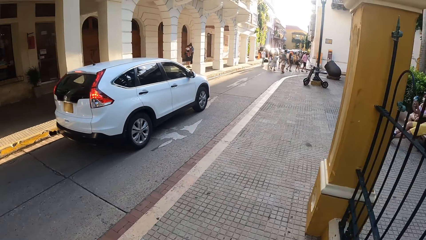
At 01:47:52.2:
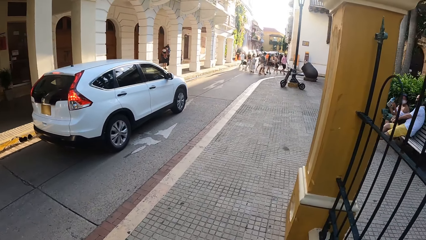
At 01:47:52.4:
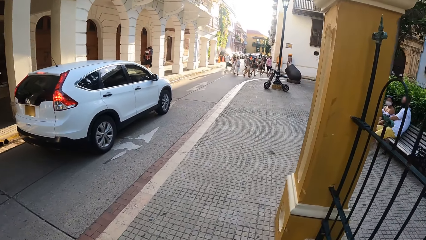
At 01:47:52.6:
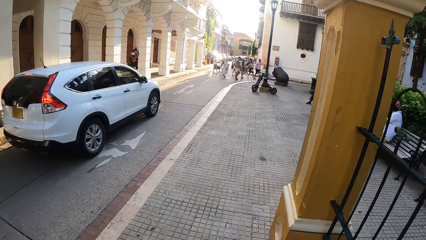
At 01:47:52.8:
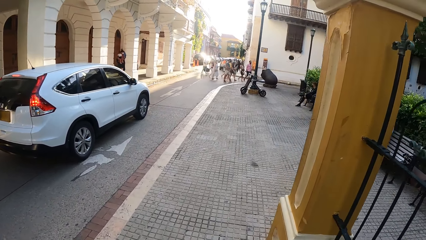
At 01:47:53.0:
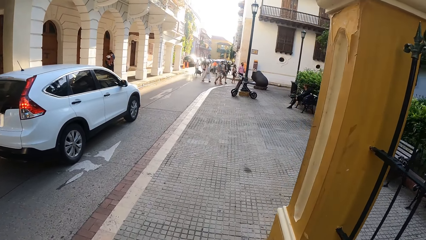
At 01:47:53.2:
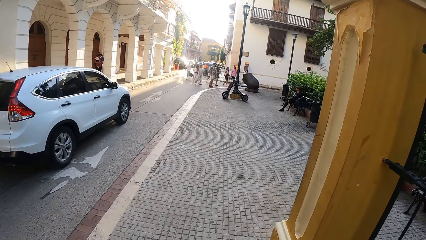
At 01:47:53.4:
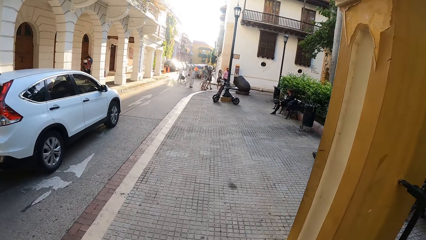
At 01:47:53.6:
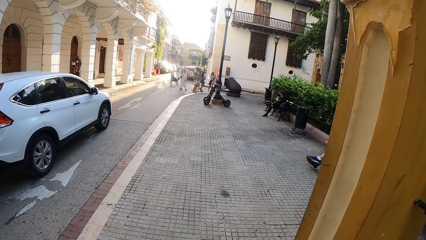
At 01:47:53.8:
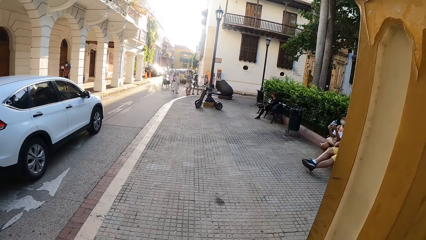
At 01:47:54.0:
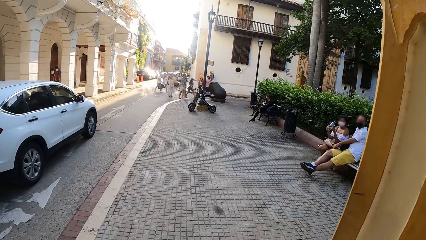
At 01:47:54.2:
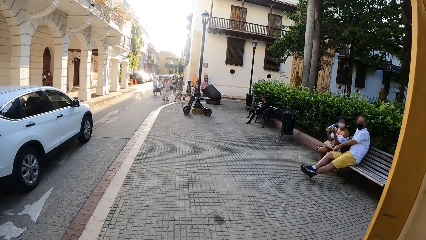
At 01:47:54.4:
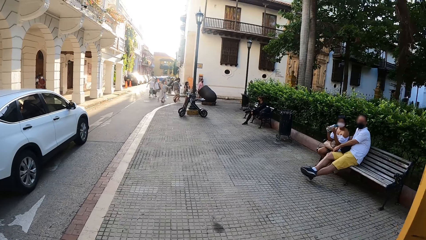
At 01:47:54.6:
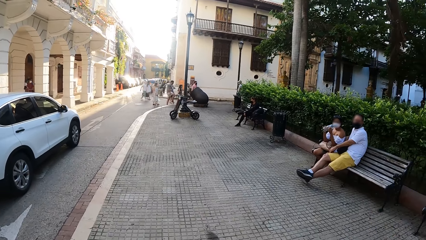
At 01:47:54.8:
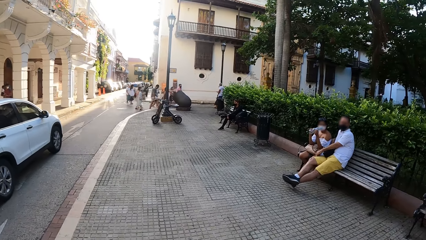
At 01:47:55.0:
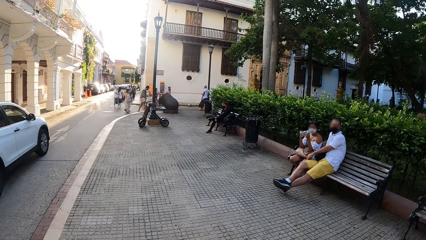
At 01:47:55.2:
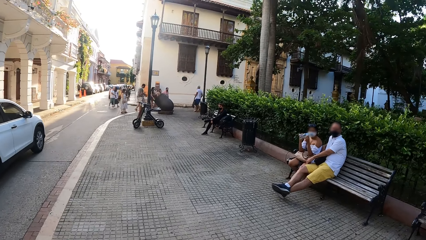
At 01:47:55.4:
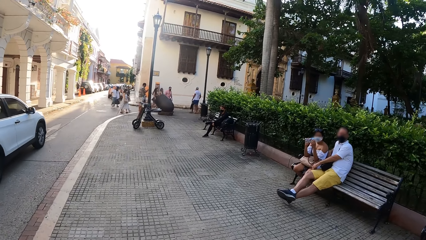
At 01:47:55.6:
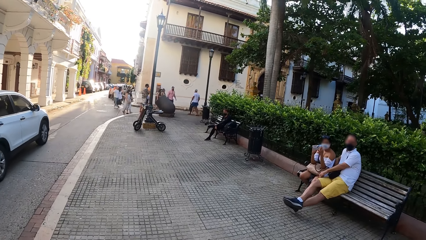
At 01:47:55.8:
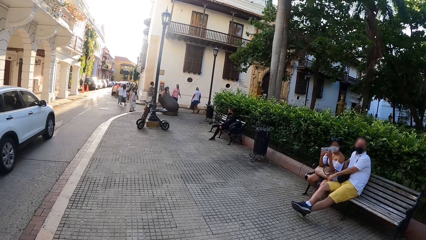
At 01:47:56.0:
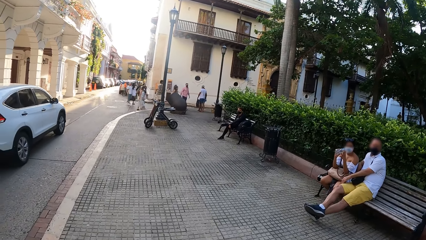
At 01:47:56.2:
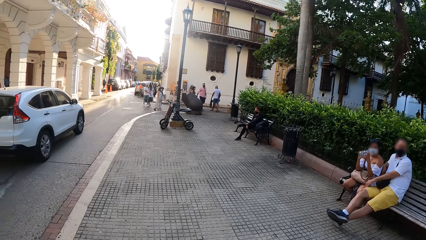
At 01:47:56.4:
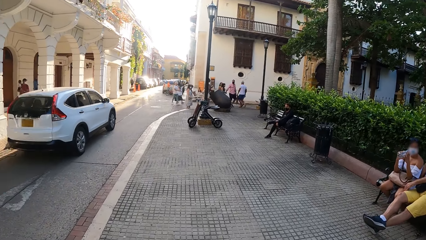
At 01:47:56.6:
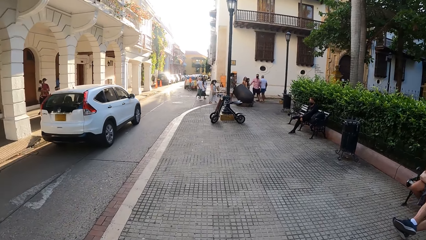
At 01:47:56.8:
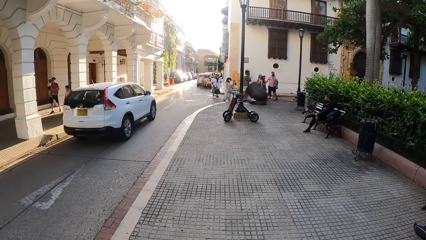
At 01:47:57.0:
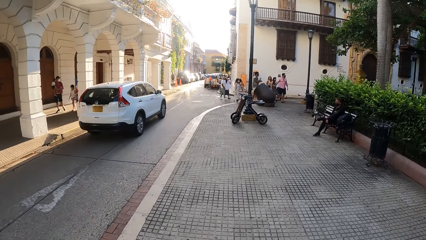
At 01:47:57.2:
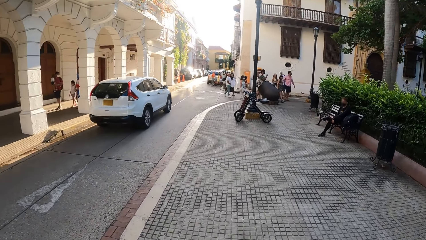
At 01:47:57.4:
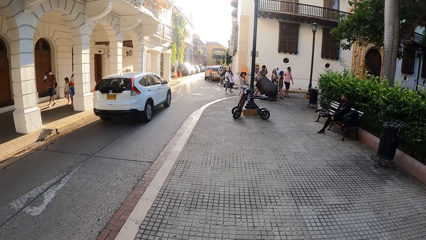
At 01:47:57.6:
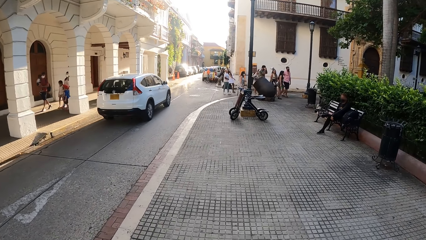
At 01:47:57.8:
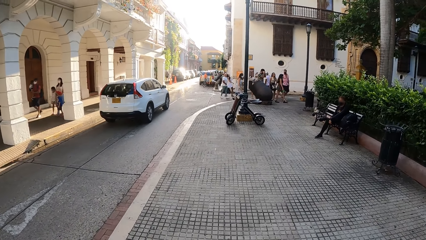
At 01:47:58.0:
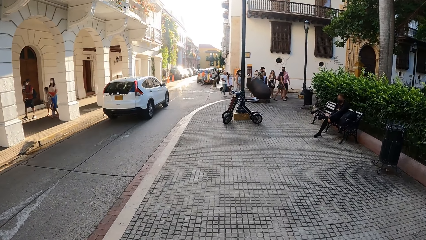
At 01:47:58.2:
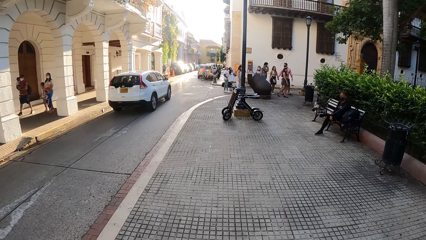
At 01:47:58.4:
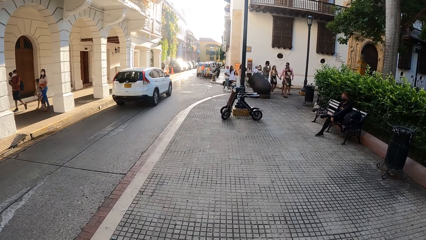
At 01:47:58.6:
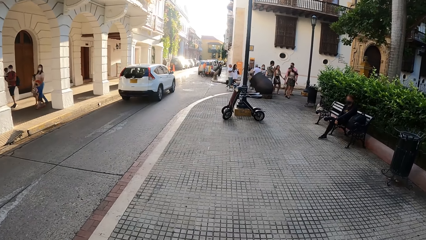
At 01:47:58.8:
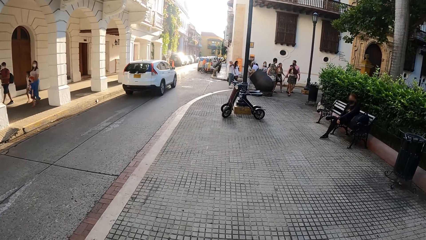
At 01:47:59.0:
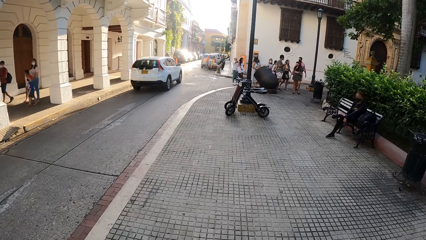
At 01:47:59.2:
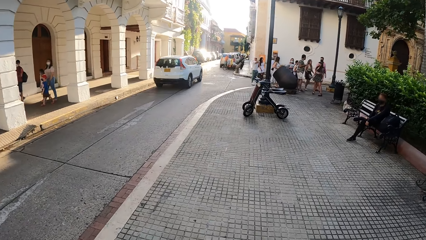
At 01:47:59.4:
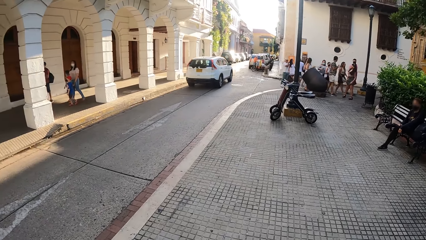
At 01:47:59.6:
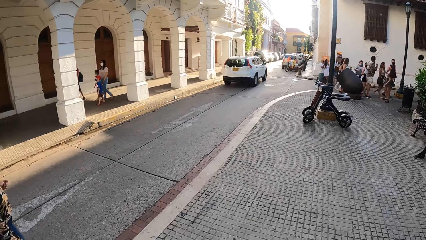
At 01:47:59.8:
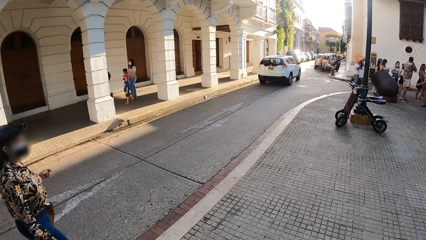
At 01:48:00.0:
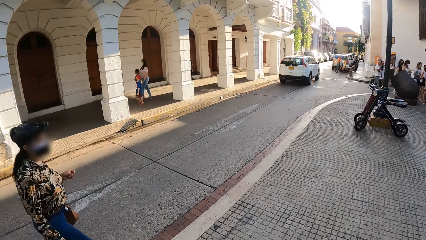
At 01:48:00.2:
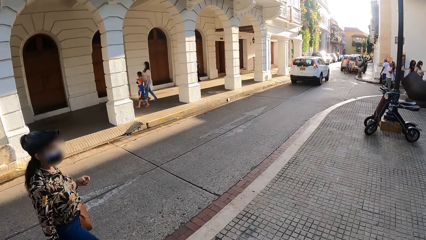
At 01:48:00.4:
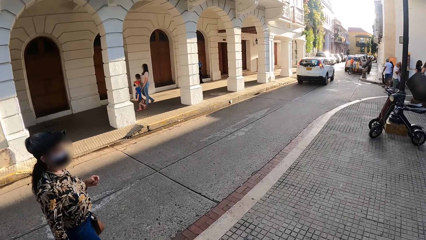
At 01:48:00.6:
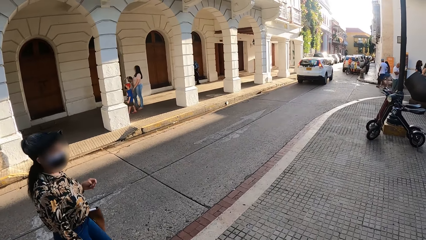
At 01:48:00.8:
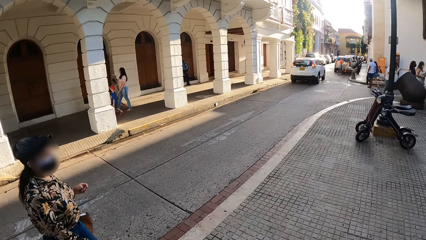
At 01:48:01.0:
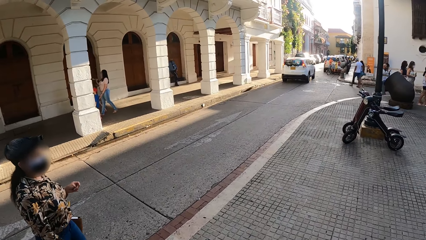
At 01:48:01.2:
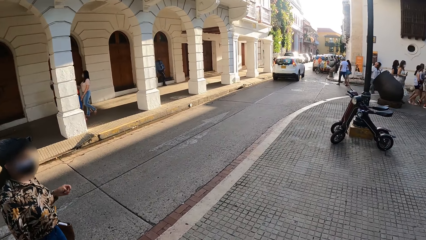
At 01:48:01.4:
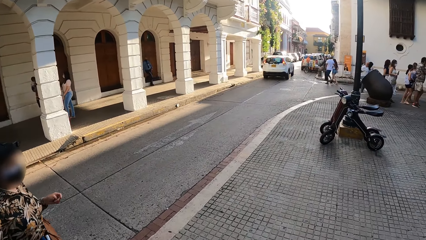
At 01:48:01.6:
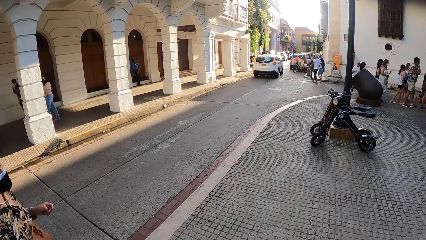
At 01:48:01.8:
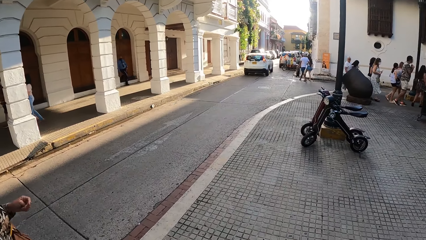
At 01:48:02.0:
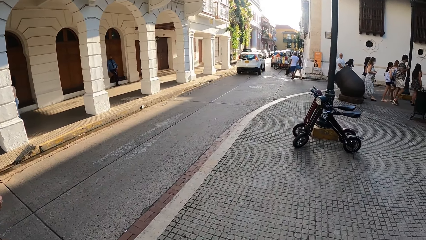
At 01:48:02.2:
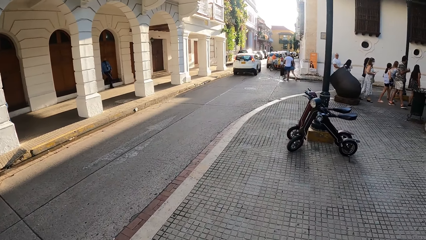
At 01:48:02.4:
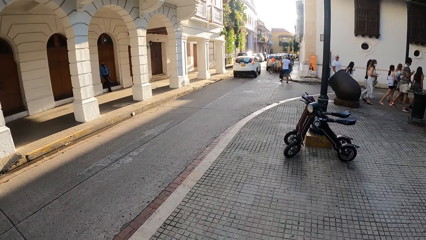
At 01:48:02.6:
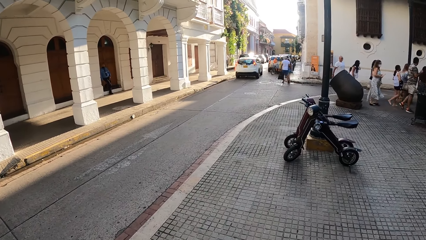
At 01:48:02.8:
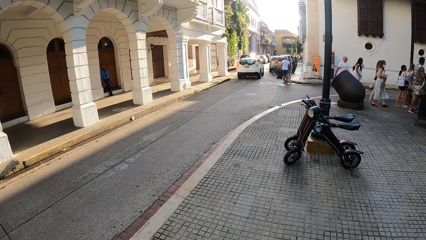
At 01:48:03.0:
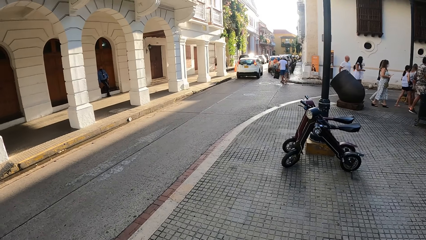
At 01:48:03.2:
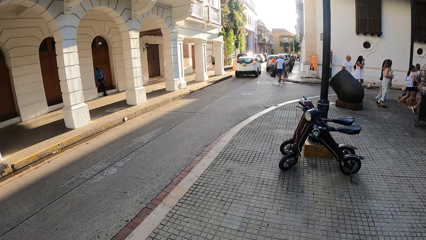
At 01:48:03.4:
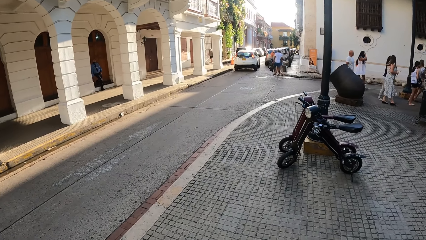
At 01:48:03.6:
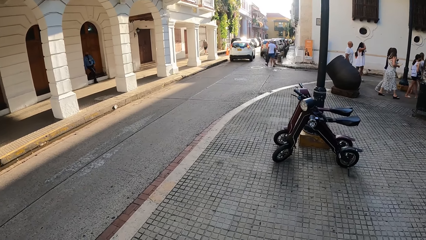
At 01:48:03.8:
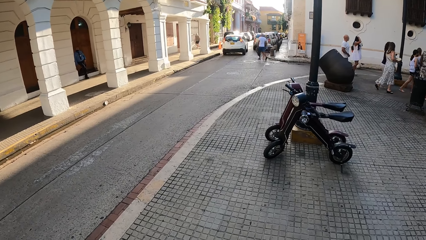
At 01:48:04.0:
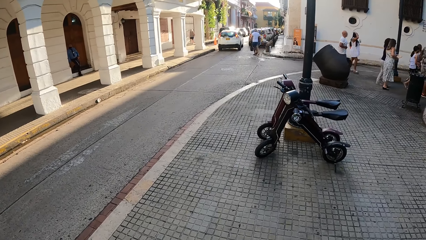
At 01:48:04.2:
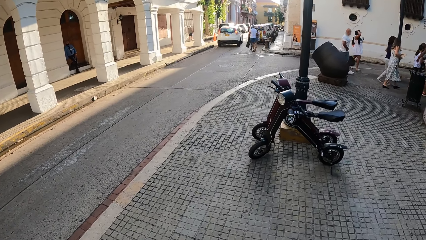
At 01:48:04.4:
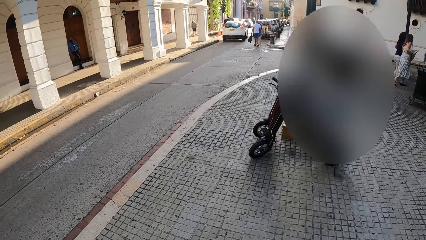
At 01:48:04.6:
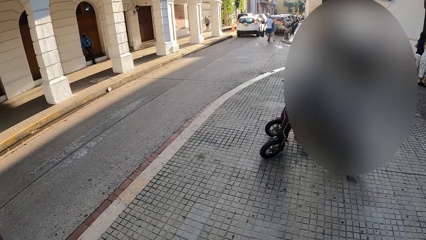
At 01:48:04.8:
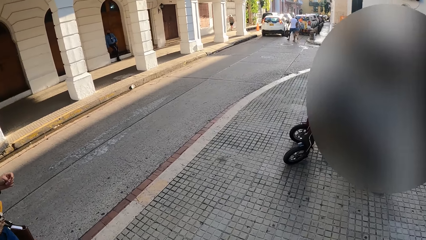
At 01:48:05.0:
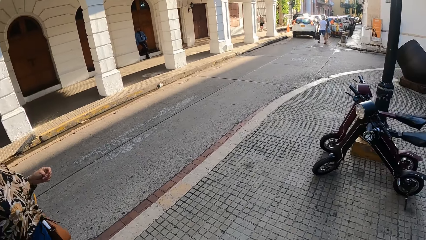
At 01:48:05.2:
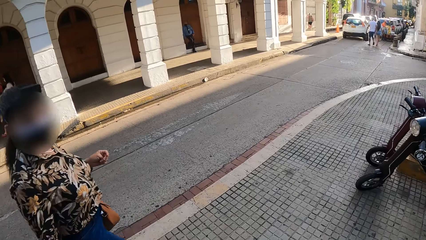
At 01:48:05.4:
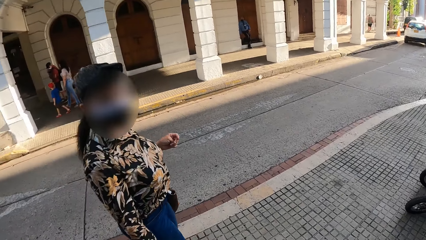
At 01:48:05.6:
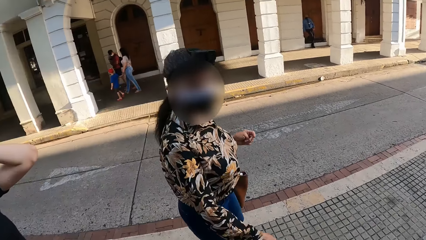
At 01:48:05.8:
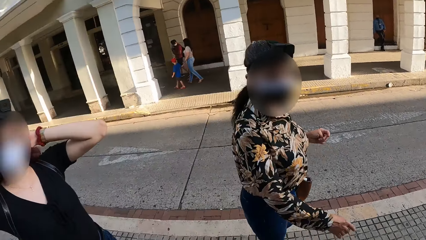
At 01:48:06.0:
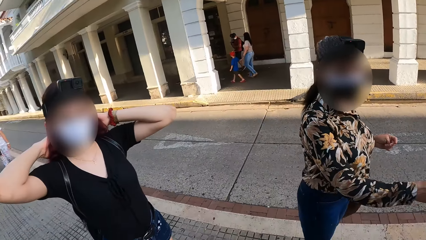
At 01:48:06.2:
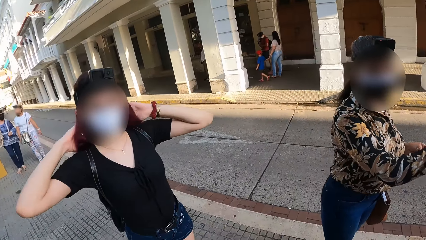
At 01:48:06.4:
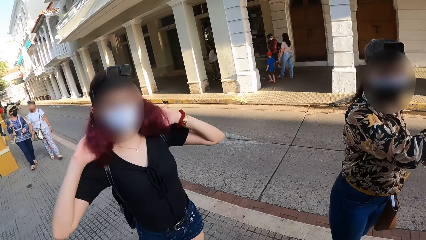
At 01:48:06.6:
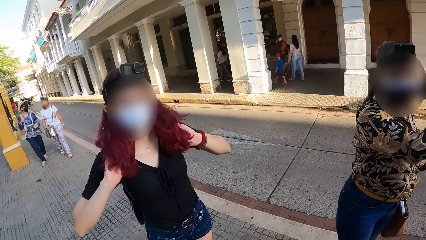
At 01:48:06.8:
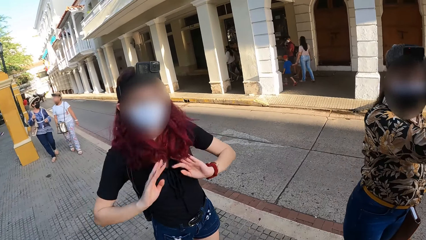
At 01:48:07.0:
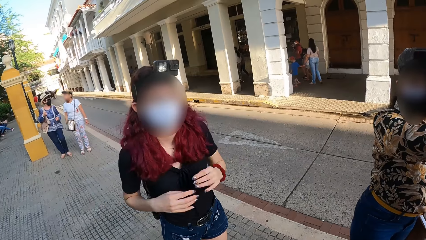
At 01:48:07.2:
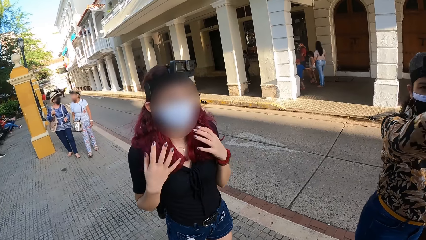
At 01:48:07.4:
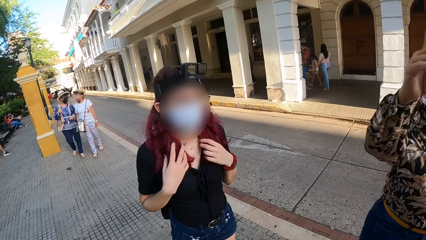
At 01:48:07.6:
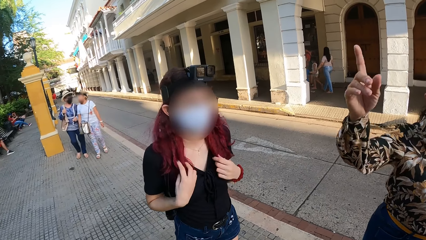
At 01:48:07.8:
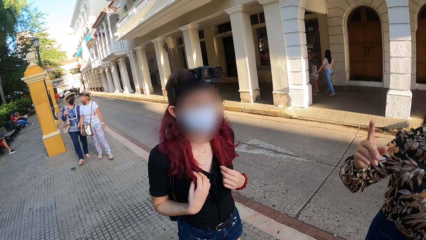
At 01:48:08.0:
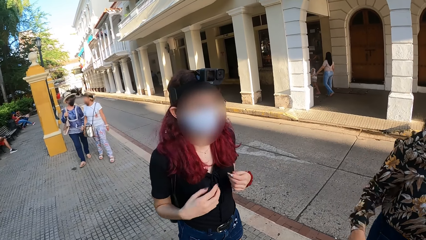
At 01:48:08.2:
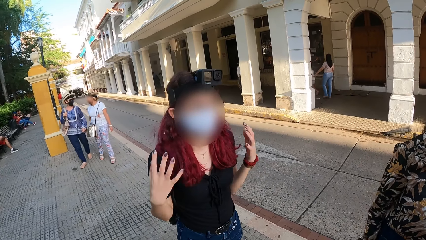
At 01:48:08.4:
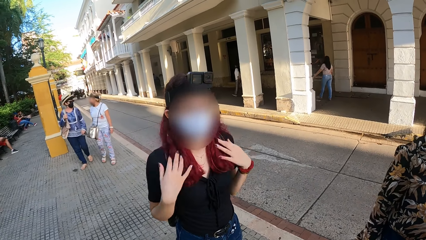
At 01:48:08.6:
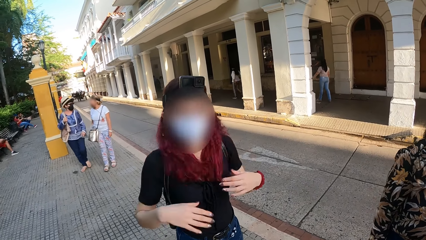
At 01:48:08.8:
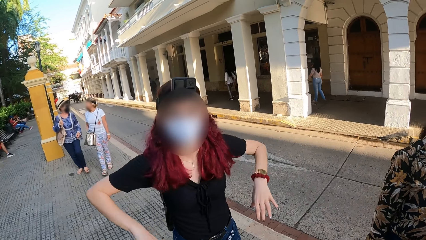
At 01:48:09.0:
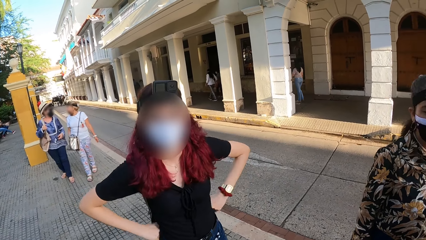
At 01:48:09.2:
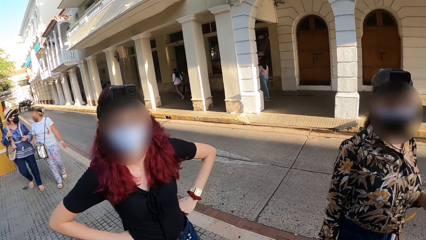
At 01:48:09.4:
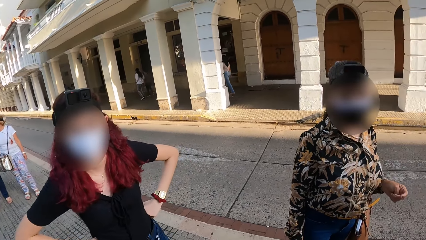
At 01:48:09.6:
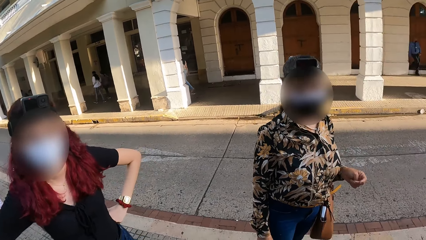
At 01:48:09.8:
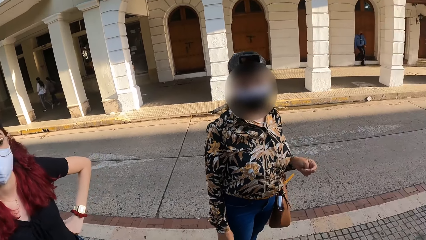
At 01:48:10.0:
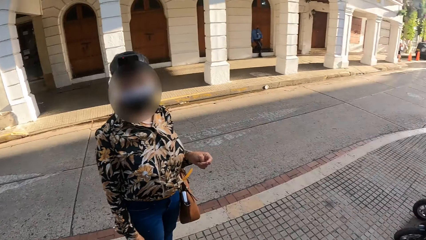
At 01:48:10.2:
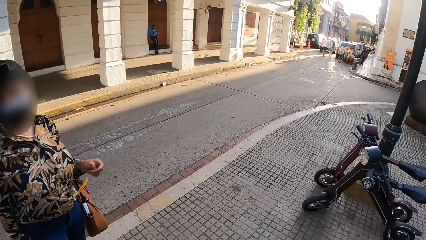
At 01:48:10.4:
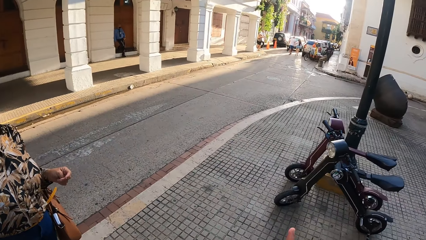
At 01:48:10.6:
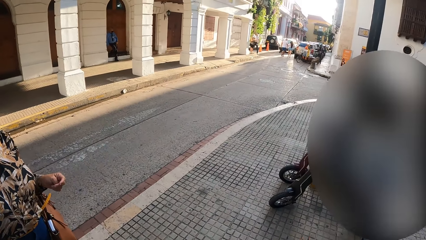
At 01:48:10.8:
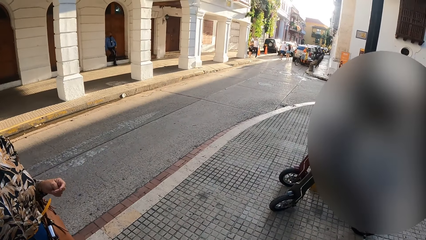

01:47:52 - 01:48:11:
The camera wearer looks around. The woman adjusts her hair with both hands.
